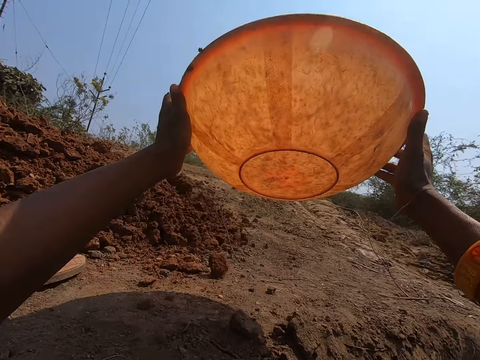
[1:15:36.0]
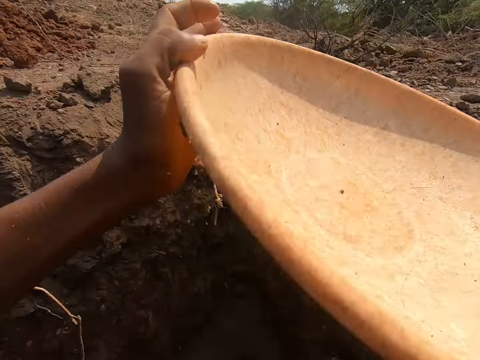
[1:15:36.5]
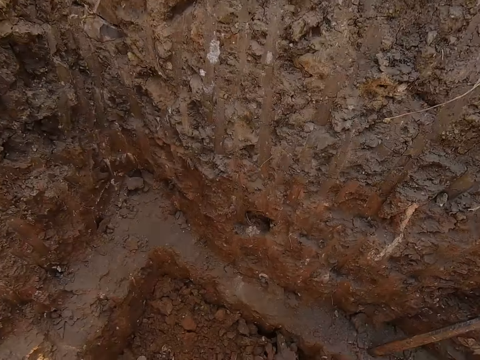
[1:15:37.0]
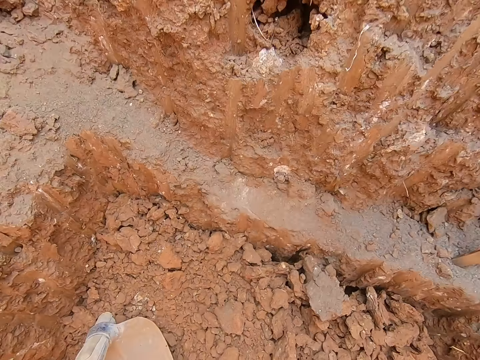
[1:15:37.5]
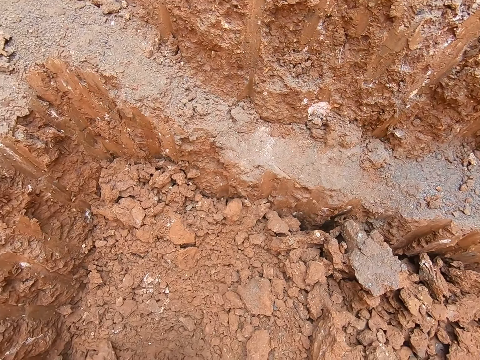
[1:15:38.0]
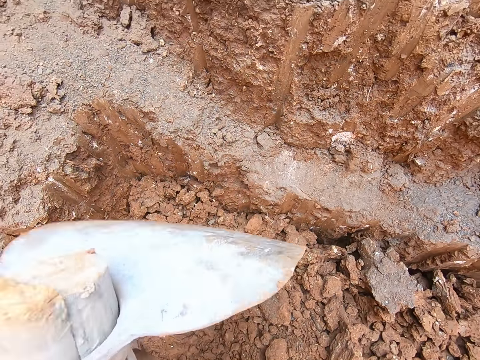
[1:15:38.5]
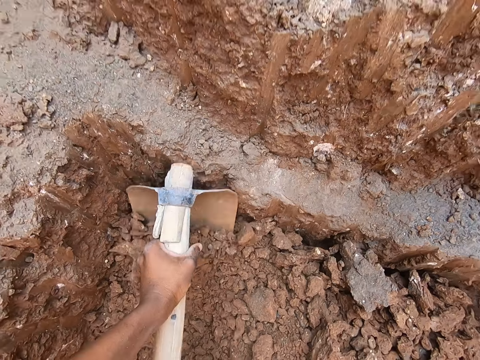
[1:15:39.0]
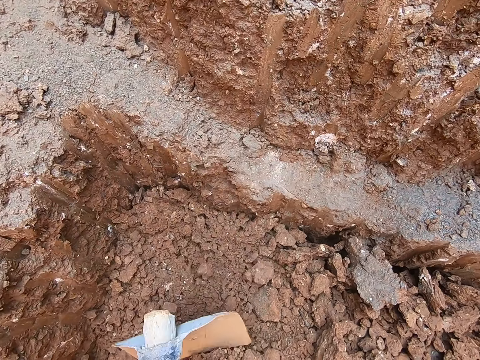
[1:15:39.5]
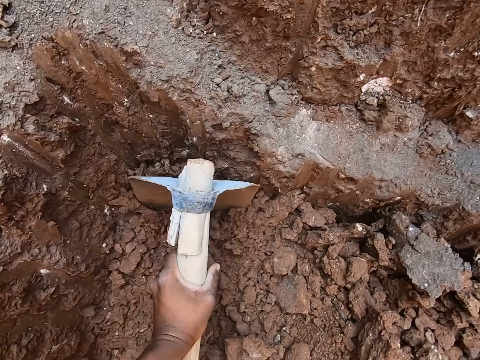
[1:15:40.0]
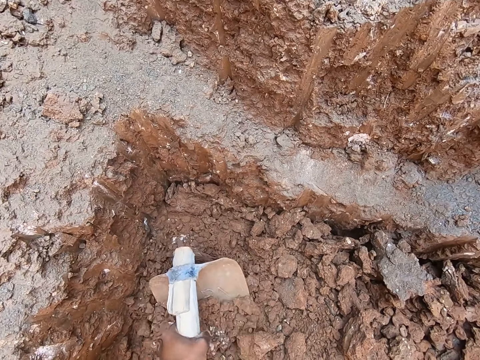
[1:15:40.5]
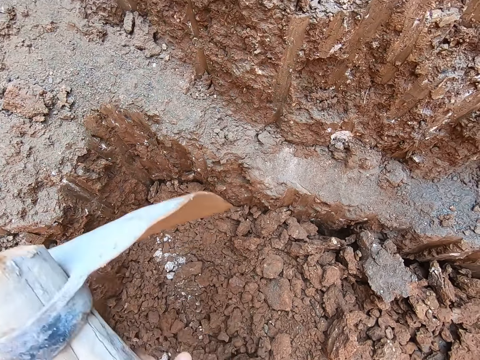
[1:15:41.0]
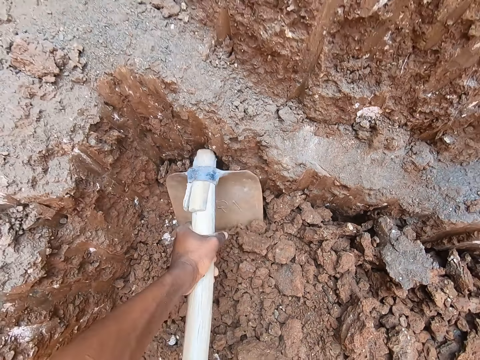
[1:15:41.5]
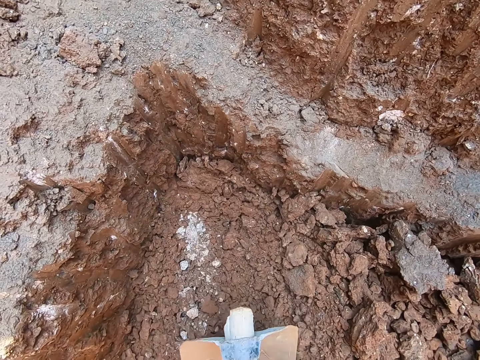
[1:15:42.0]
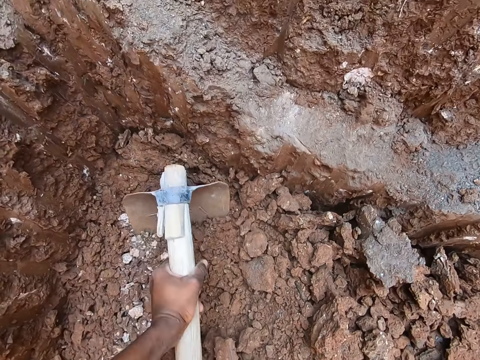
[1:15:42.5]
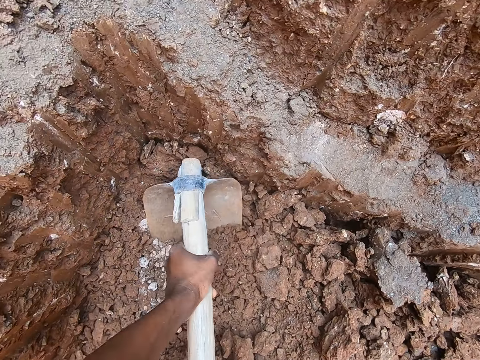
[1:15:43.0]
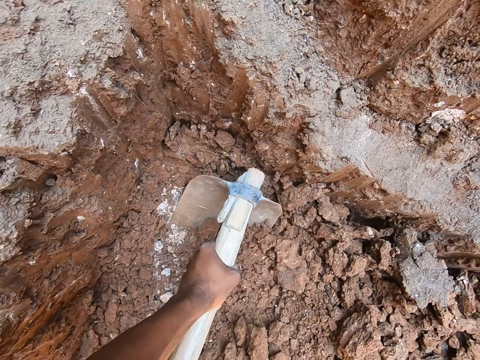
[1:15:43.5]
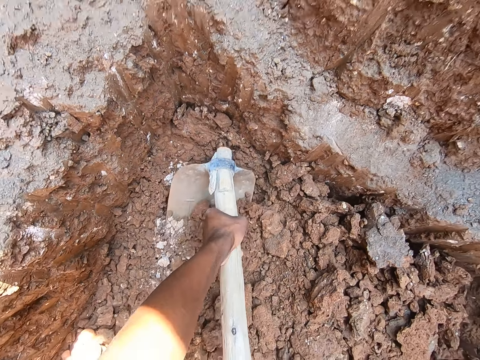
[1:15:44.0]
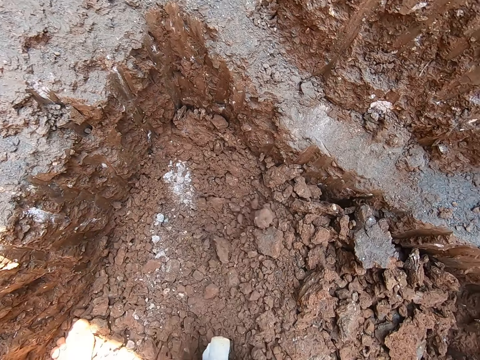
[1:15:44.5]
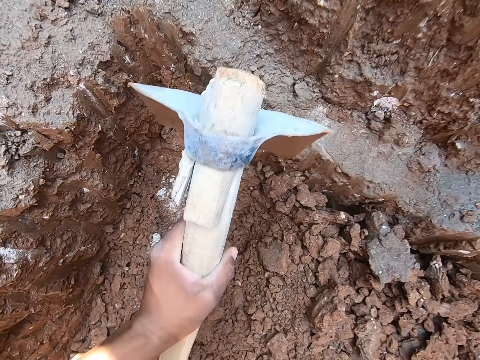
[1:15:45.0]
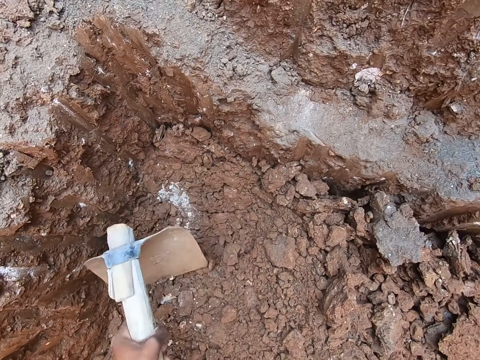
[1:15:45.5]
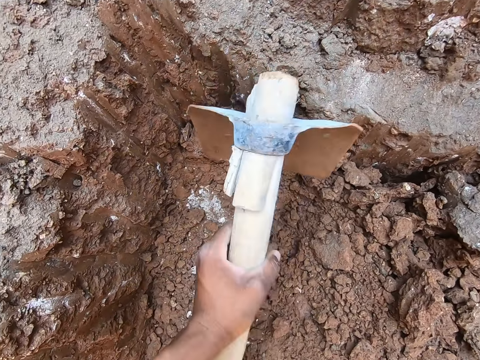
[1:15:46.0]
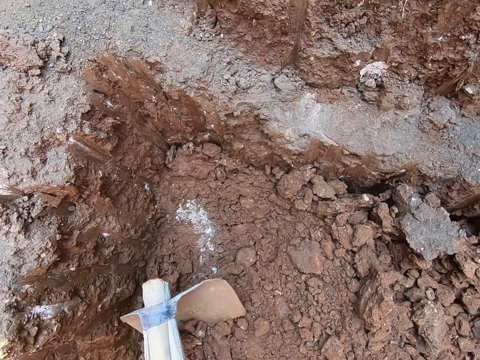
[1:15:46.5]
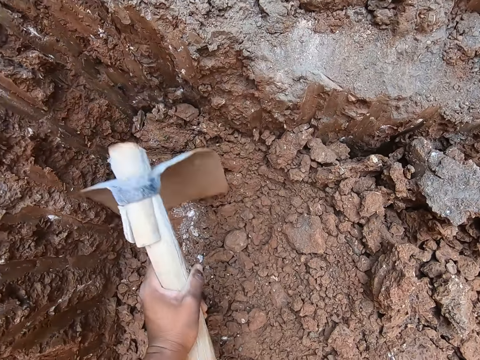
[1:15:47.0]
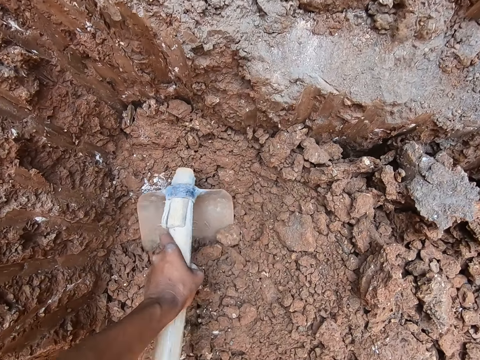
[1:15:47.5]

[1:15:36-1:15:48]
The camera wearer pours the soil down. He looks around. He digs stones from the ground in the hole into the bowl with the hoe in both hands. He scoops the soil with the hoe. He digs. He scoops the soil with the hoe. He digs. He scoops the soil with the hoe. He digs.

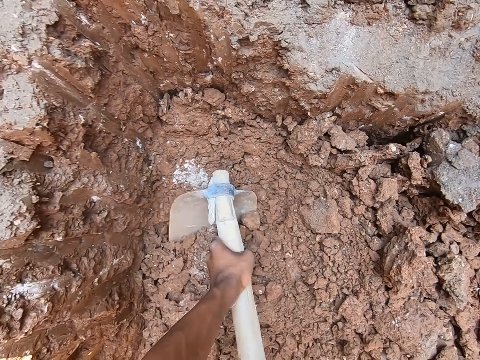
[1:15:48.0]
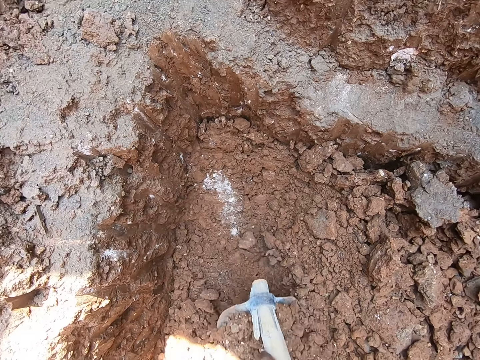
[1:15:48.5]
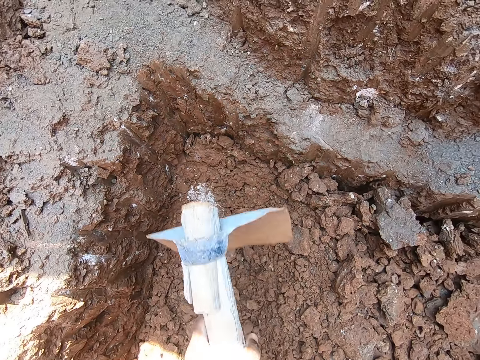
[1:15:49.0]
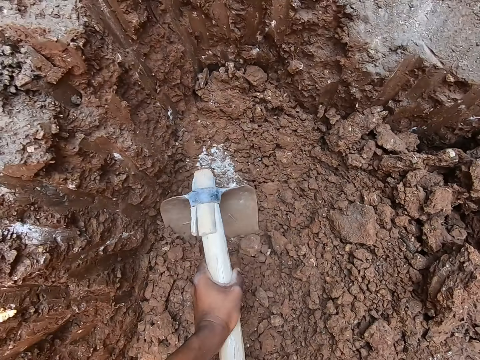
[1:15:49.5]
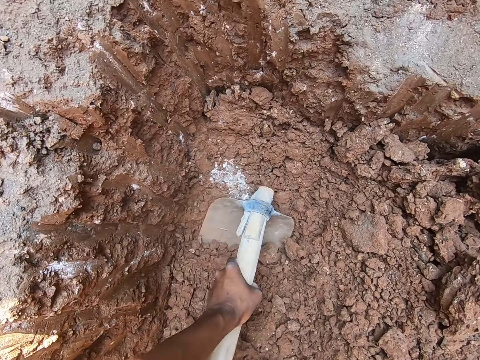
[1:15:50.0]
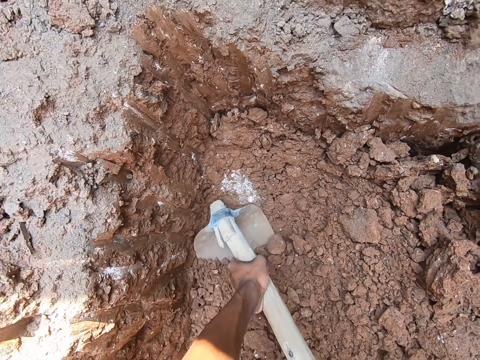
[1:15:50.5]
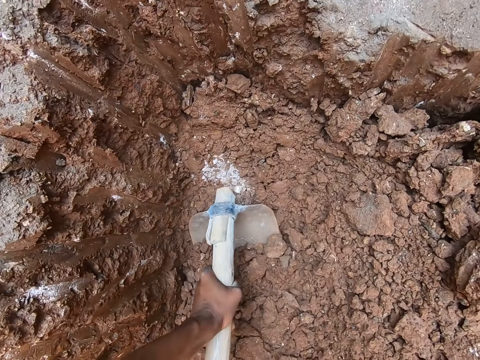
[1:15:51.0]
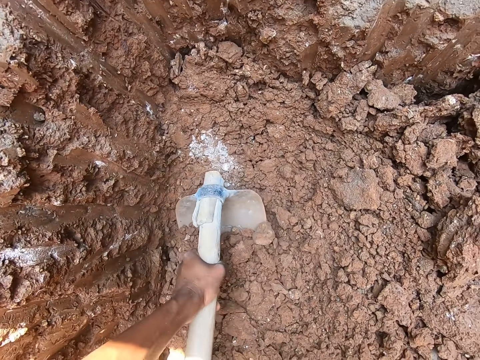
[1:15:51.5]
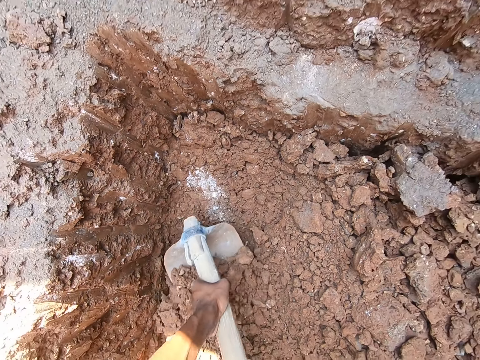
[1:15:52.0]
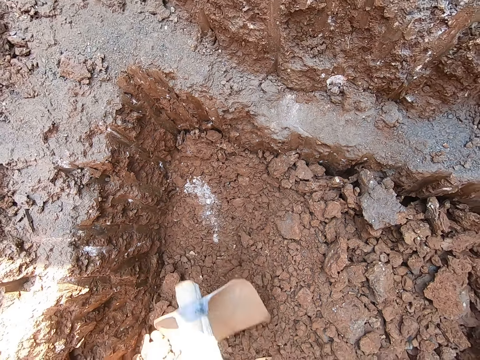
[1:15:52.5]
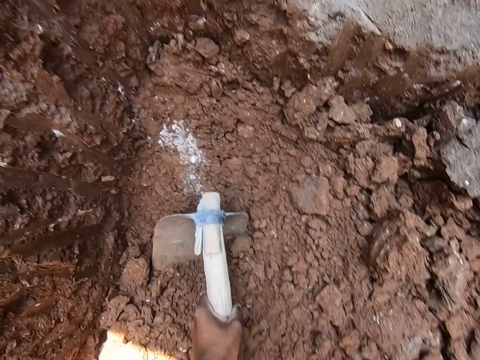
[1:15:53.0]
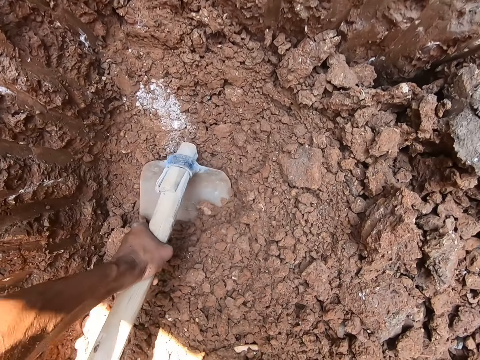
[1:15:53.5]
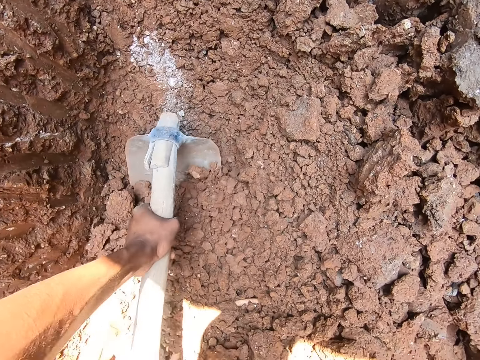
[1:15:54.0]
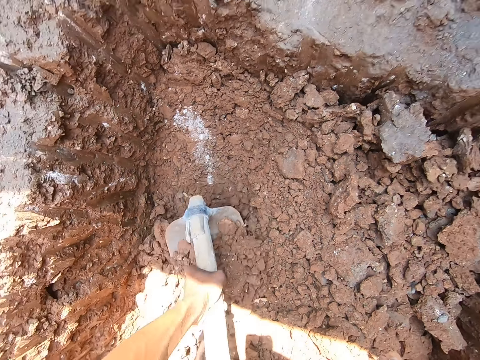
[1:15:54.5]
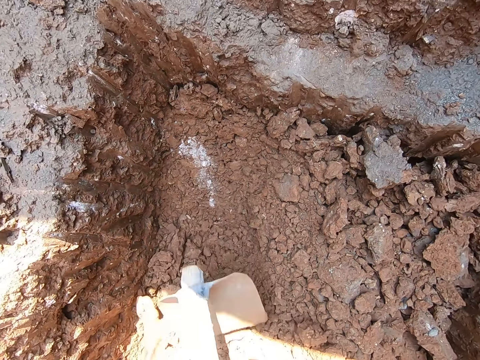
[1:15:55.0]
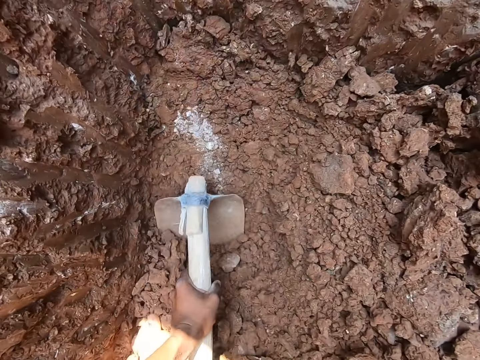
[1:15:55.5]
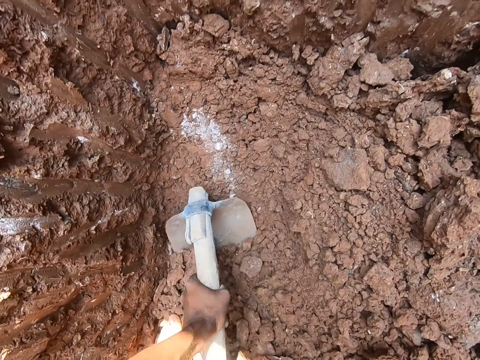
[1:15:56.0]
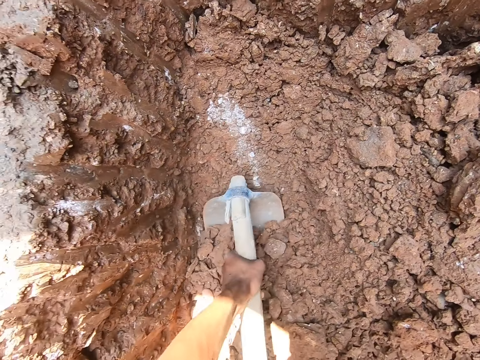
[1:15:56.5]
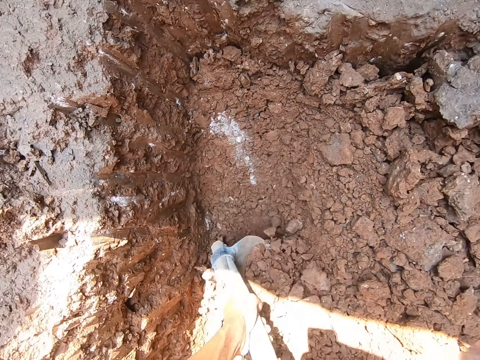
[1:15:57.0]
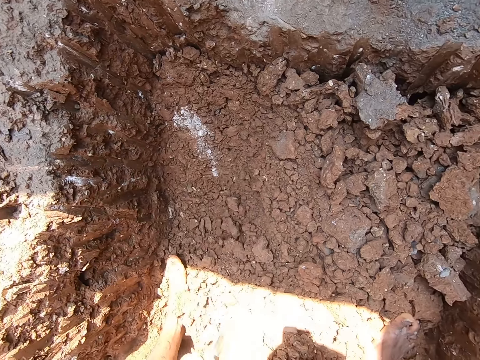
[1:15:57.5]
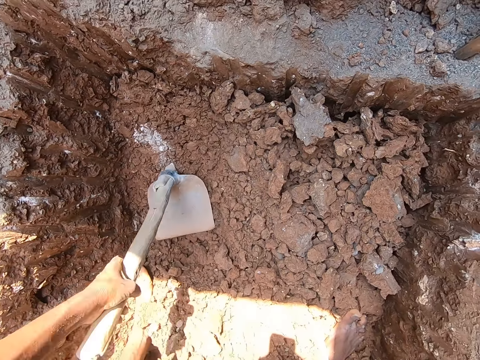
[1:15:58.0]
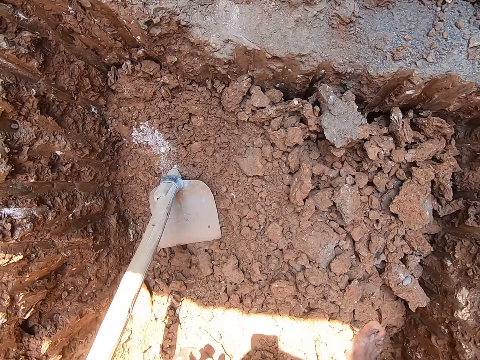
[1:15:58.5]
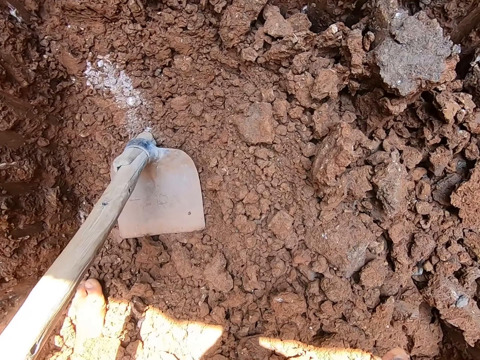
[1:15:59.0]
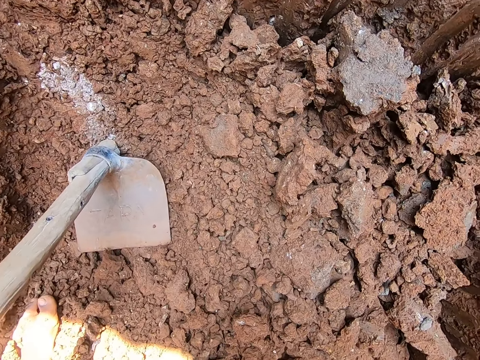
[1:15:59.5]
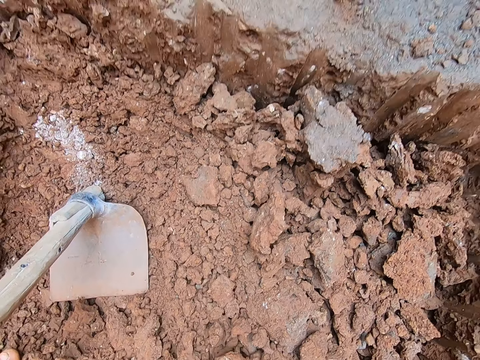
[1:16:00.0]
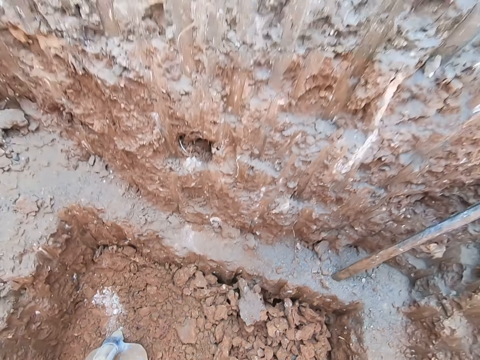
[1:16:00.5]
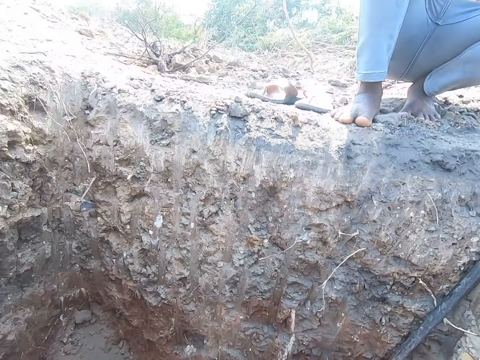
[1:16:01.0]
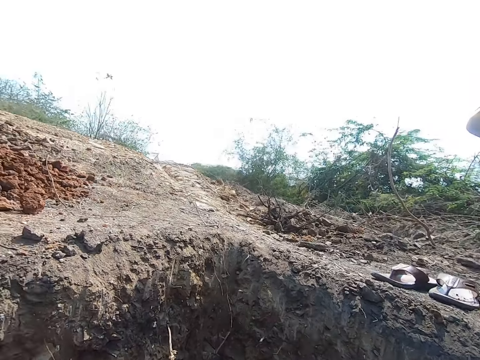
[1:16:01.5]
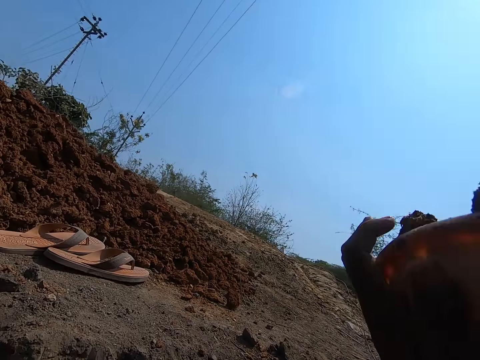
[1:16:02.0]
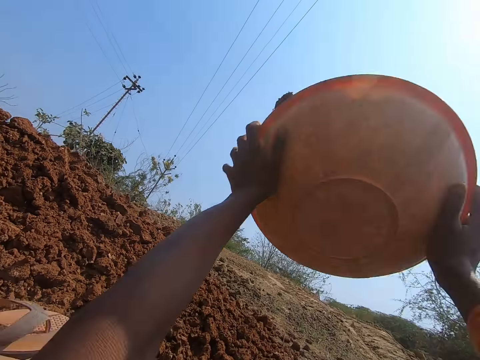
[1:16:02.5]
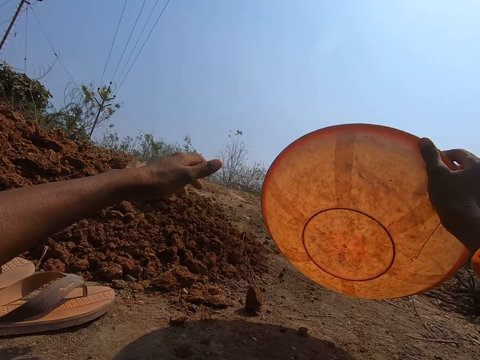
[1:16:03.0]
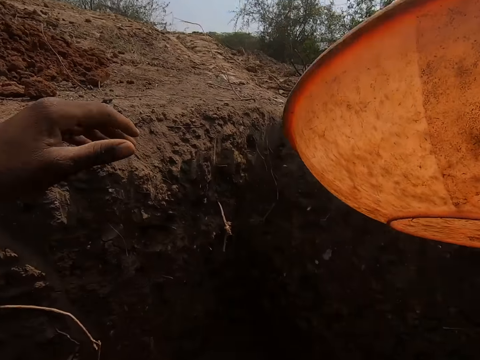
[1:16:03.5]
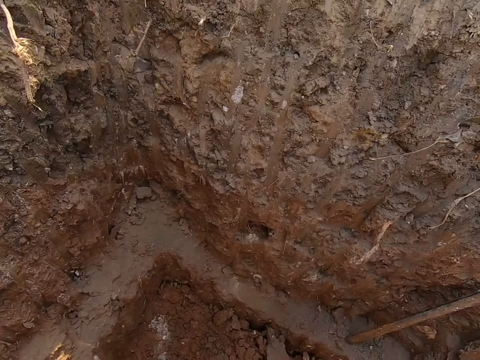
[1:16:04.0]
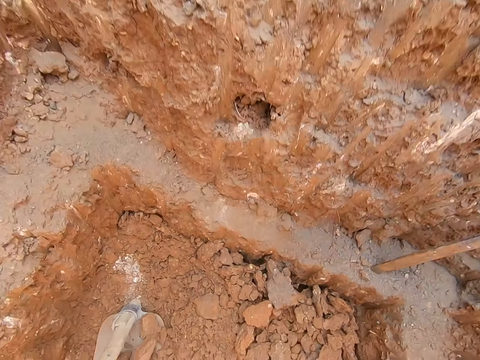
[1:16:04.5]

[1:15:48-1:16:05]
The camera wearer scoops the soil with the hoe. They dig. They scoop the soil with the hoe. They dig. They scoop the soil with the hoe. They place the hoe. They look around. They throw the stones in the bowl in both hands onto the ground. They lift the basin. They look around.
